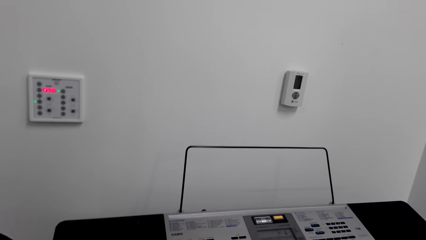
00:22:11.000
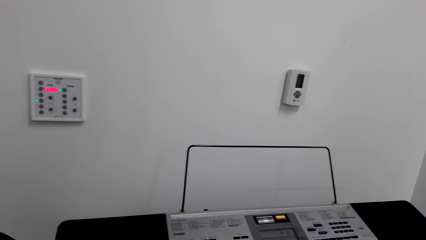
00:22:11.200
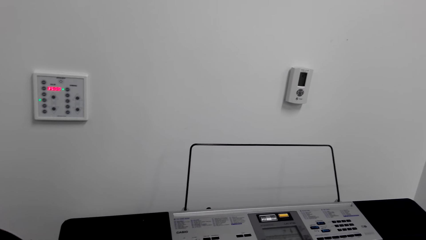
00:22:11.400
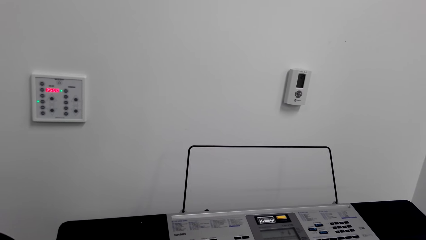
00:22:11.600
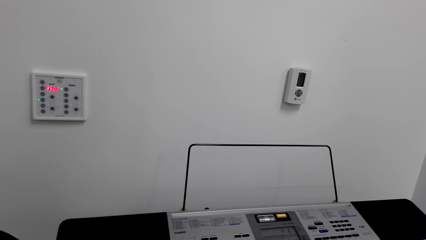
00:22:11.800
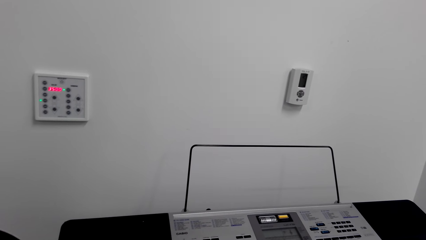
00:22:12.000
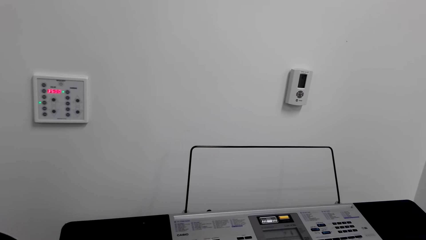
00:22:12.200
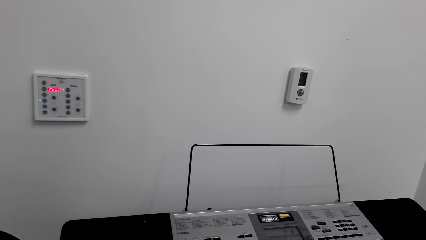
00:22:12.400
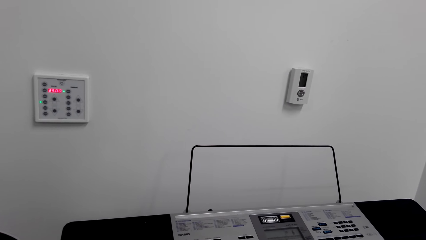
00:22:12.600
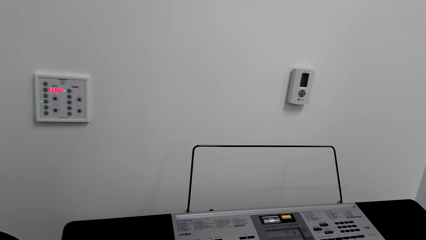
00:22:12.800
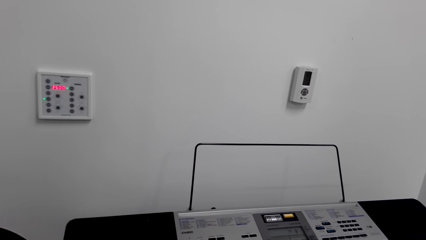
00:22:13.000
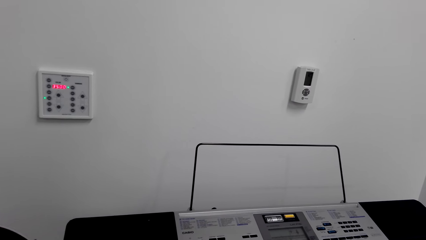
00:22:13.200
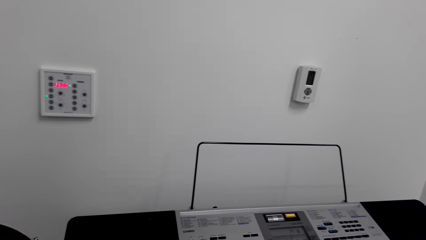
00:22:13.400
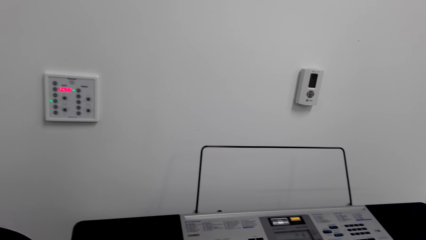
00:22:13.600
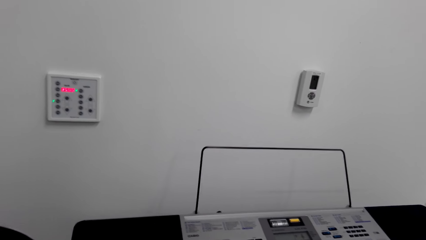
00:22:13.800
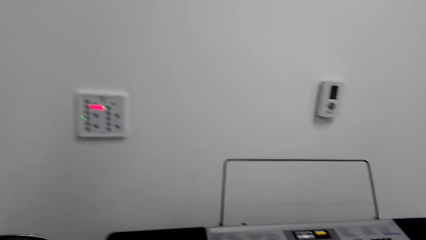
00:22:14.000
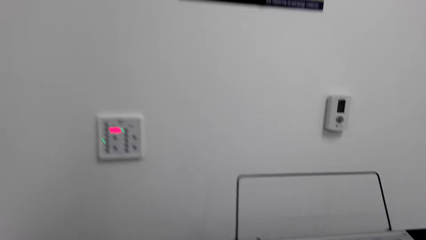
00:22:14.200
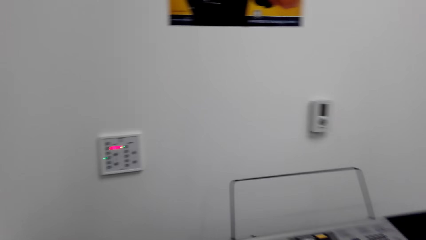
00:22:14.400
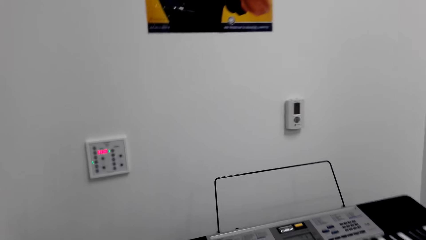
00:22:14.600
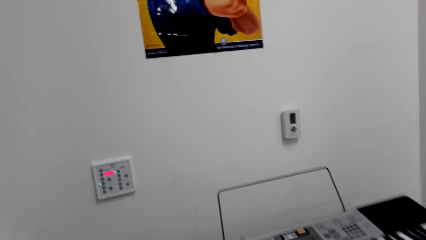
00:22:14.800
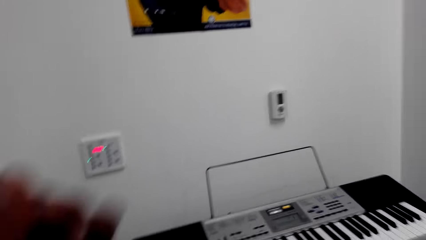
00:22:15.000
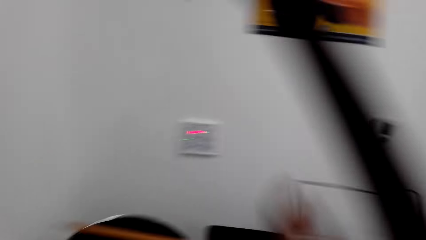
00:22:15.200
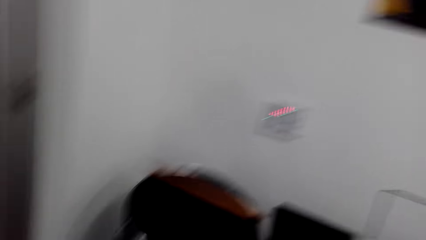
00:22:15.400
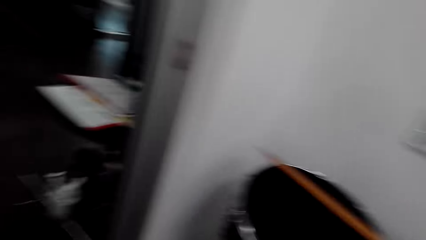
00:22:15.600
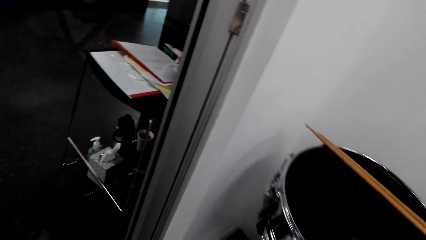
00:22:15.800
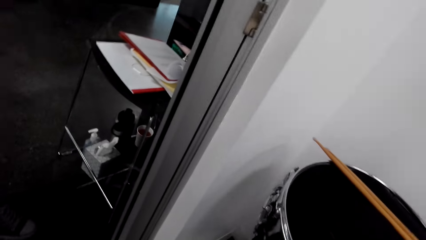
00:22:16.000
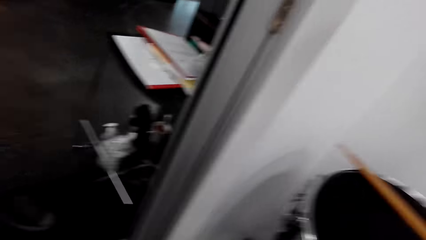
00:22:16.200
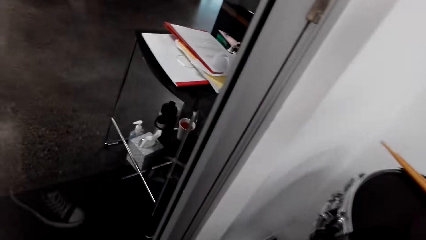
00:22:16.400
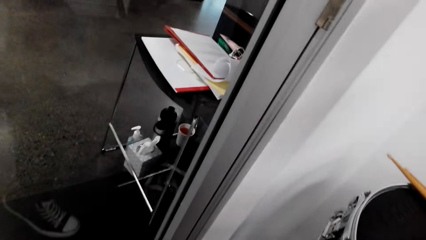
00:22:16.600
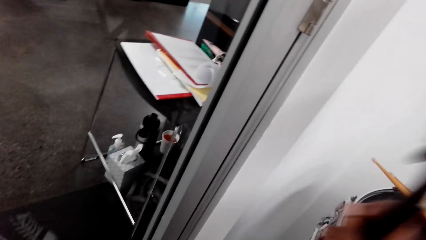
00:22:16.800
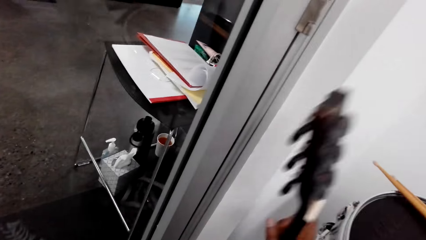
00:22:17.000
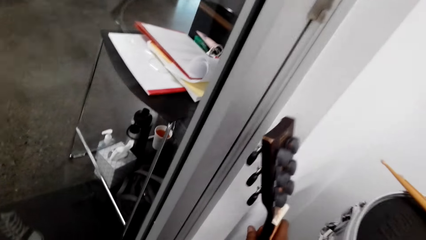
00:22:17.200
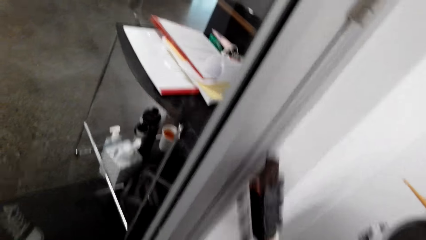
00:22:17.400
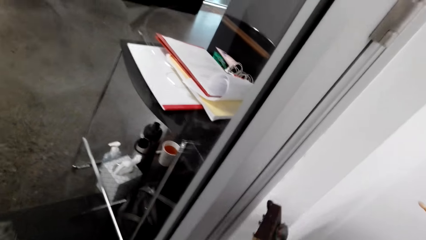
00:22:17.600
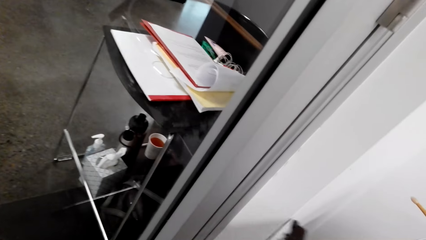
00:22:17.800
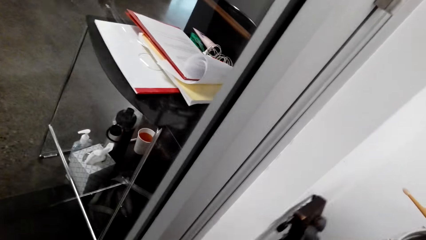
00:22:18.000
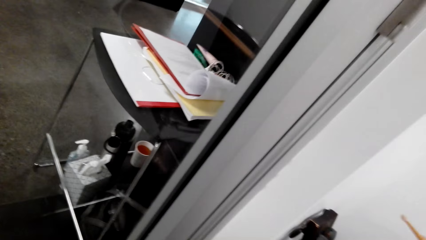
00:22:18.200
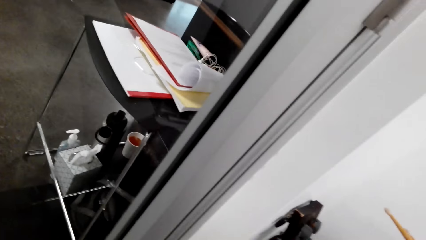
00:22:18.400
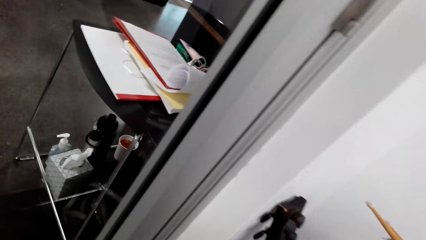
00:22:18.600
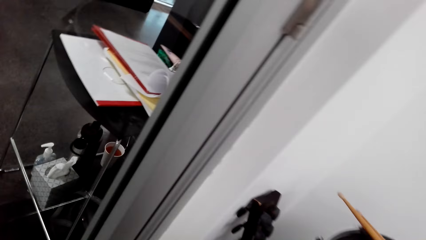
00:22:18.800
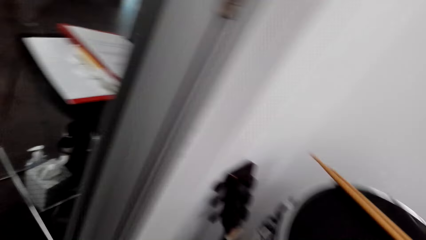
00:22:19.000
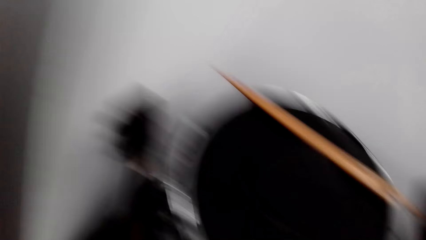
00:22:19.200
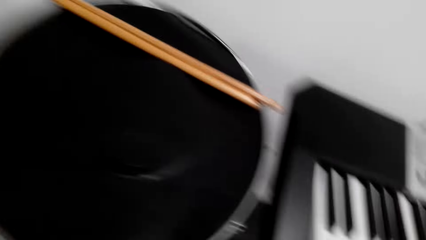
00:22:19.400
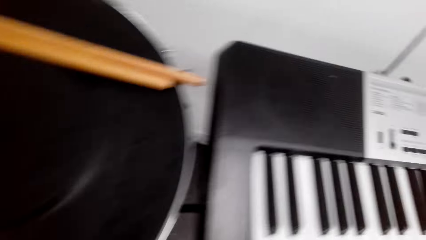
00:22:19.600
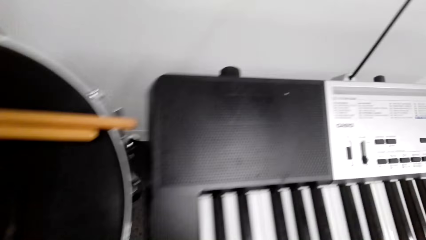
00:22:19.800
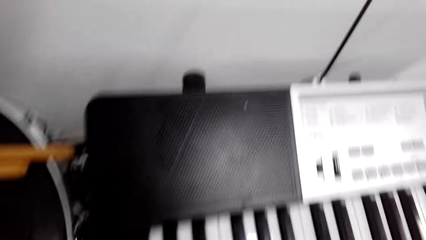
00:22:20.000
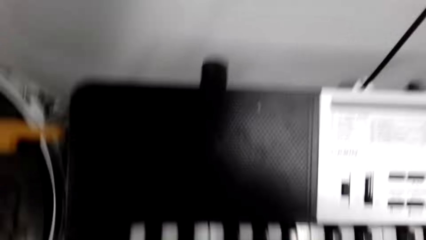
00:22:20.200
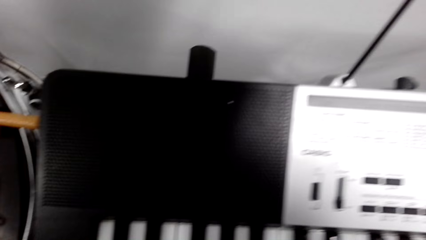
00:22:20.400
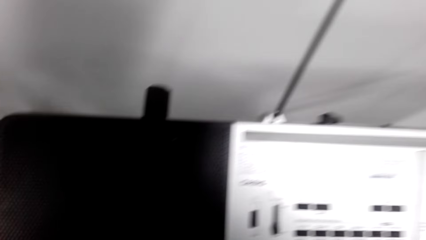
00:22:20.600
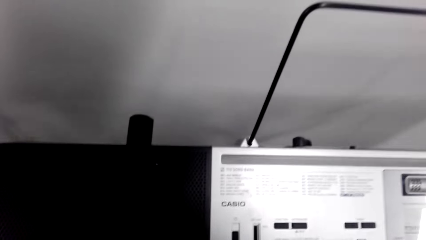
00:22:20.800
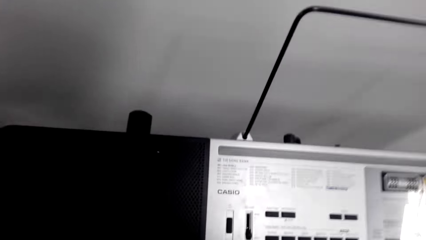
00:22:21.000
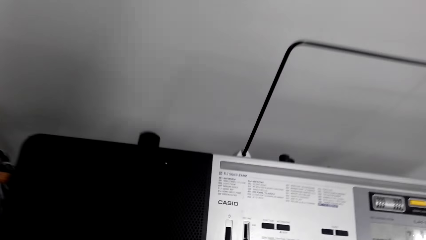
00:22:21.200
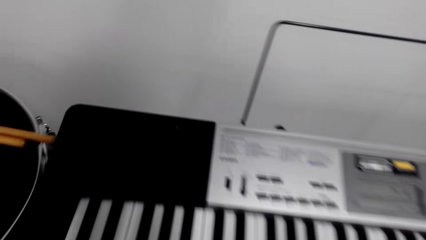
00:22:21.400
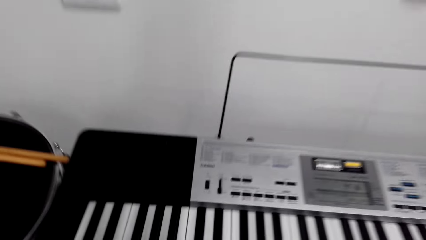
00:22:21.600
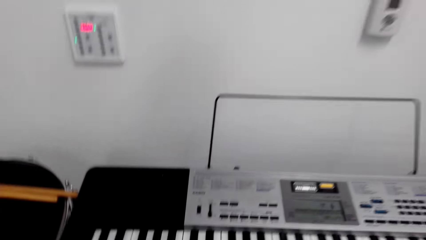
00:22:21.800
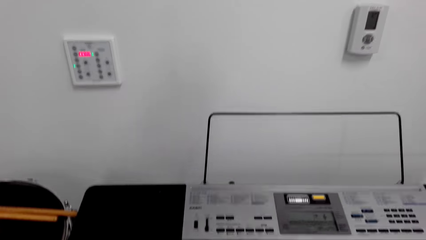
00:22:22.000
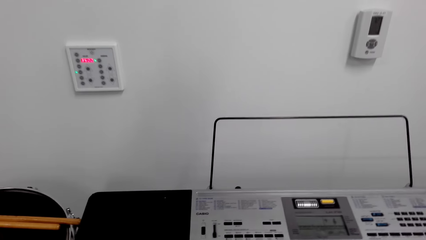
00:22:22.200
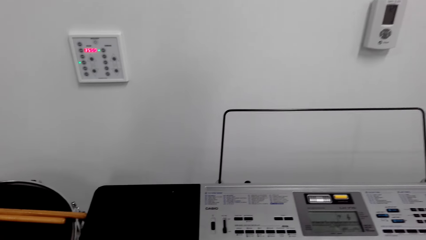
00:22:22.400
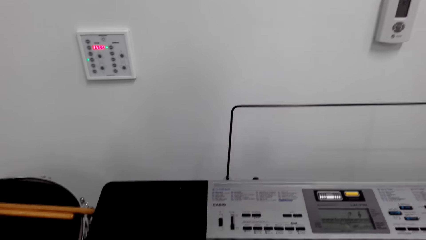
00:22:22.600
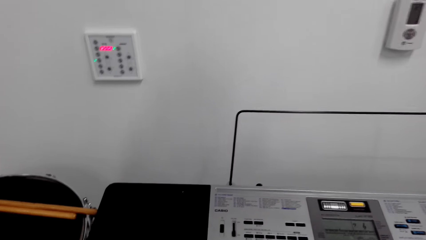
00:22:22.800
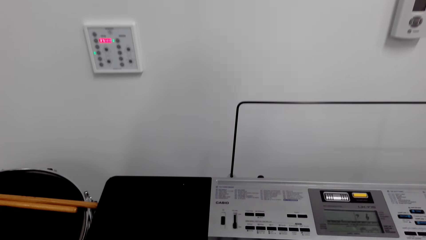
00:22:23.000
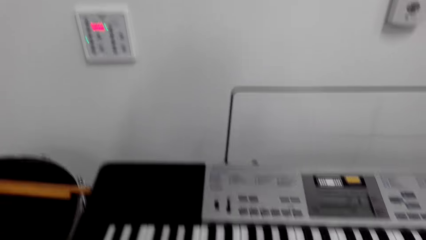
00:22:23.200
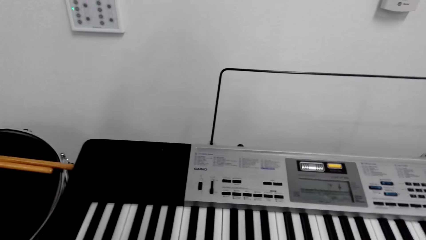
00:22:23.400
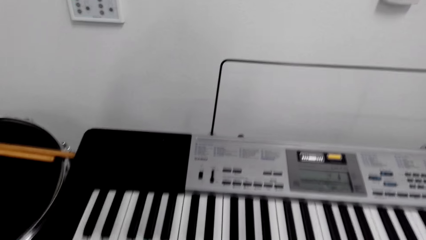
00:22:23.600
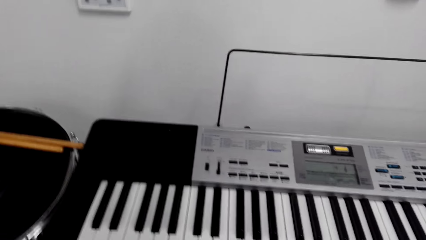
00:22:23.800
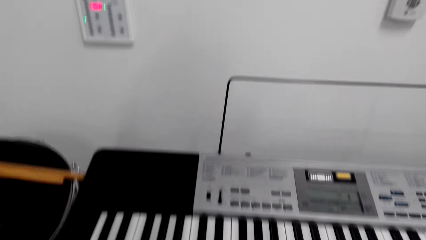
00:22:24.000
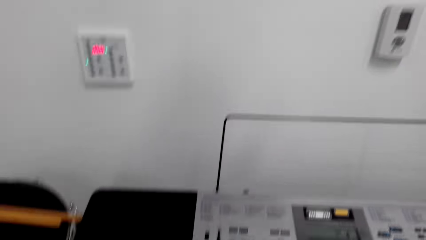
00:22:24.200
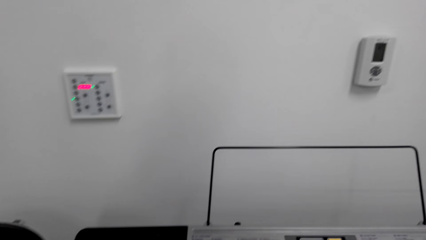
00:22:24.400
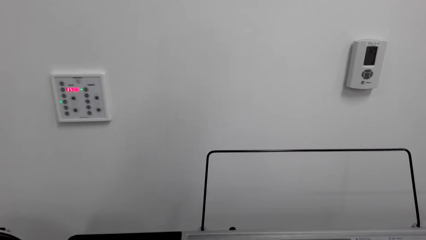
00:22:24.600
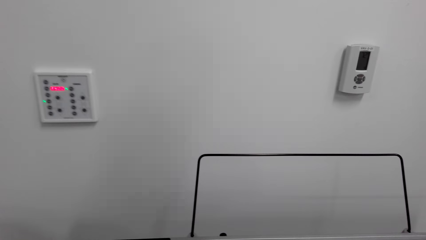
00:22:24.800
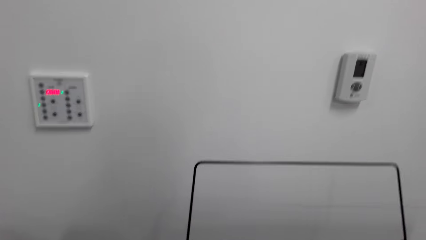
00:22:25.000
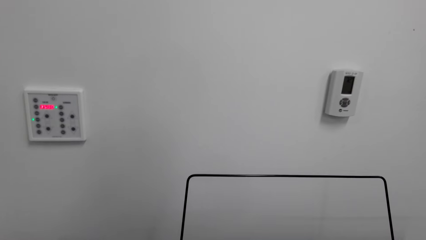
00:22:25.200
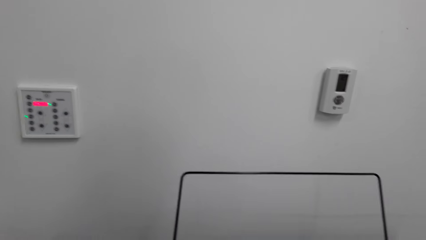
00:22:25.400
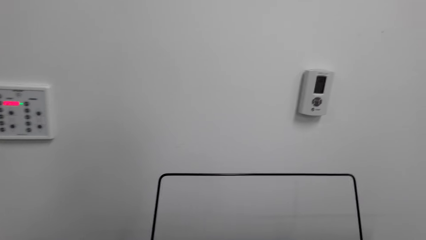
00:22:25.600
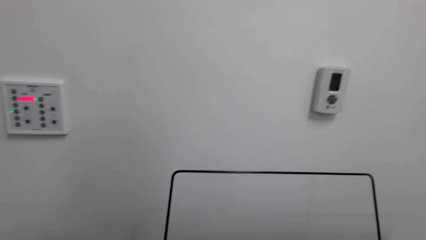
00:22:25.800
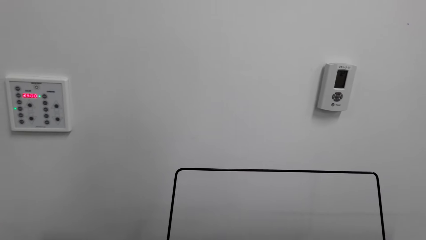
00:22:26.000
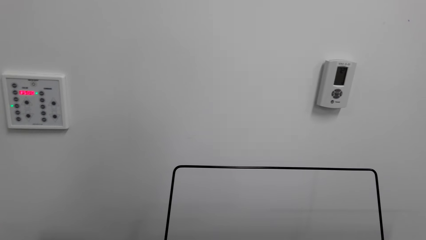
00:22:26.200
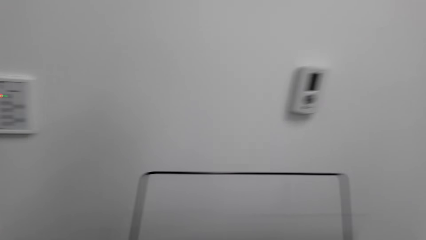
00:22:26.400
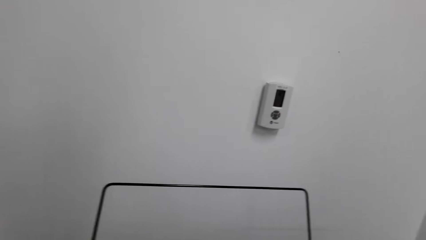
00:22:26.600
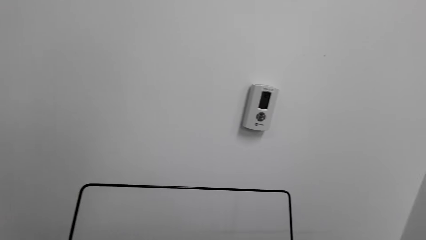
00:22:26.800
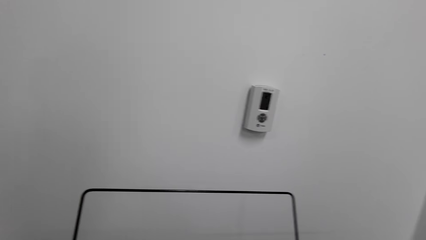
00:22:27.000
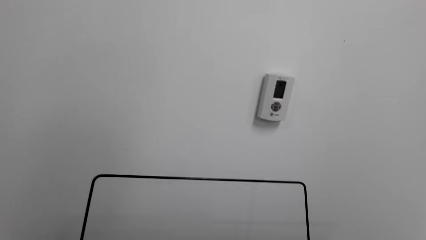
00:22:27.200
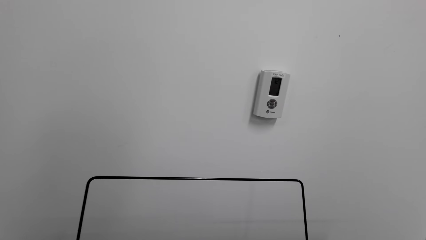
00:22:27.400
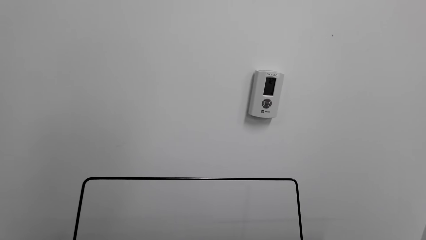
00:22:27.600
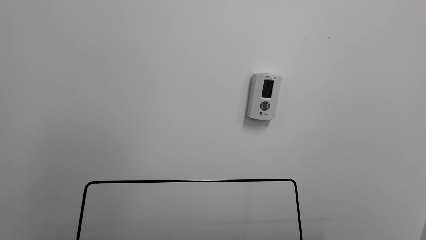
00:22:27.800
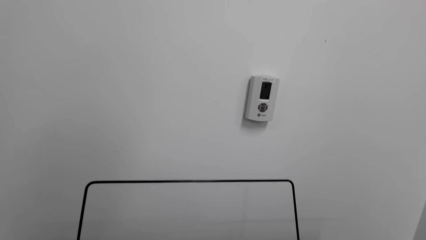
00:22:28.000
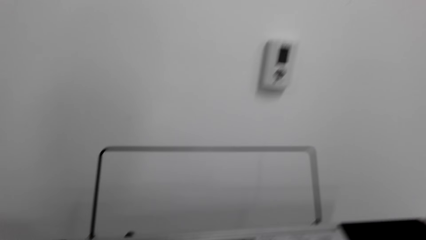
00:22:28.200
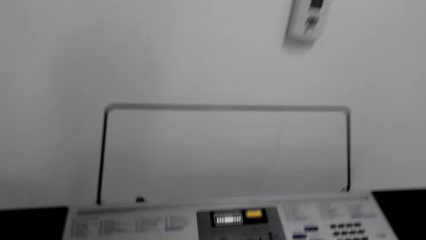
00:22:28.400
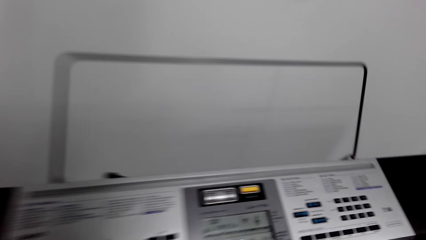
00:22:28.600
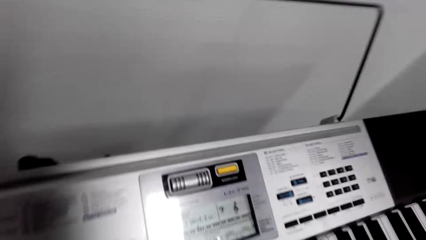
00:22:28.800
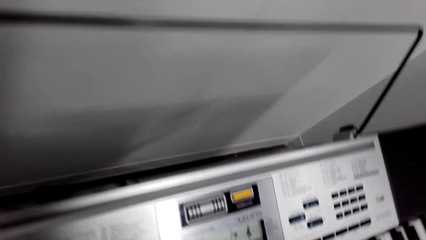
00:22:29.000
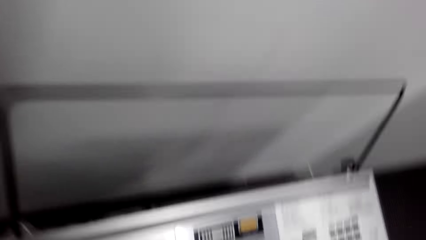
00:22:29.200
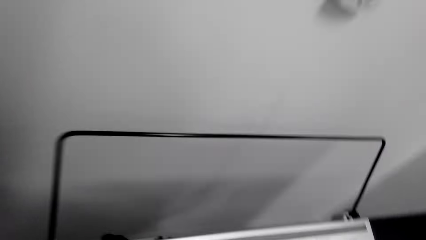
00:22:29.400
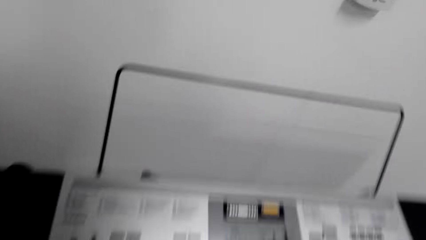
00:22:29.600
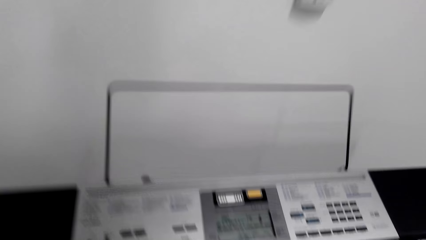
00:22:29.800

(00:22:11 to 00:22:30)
The camera wearer moves the guitar. They put down the guitar. They move their chair.
